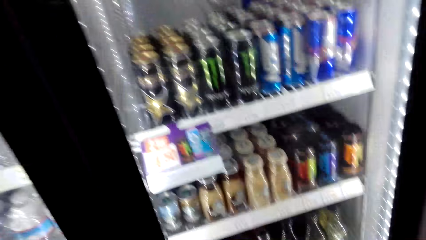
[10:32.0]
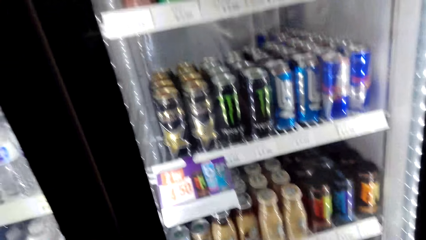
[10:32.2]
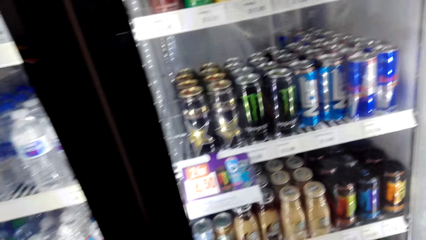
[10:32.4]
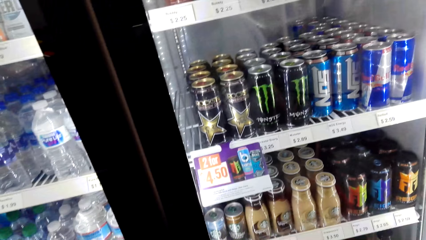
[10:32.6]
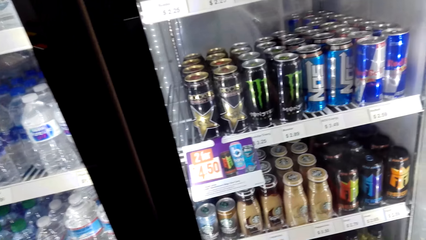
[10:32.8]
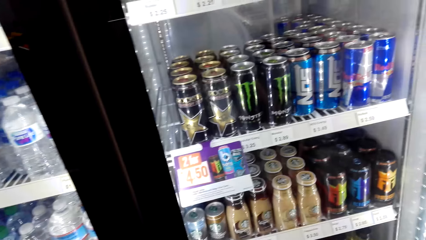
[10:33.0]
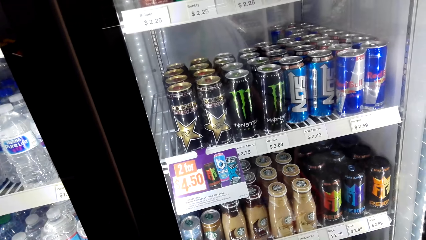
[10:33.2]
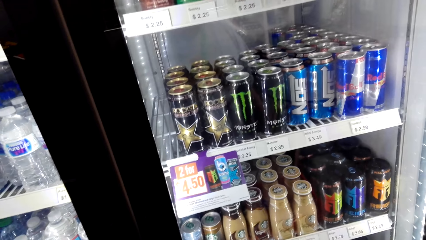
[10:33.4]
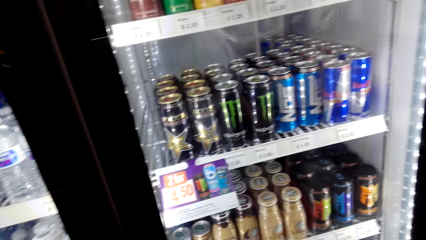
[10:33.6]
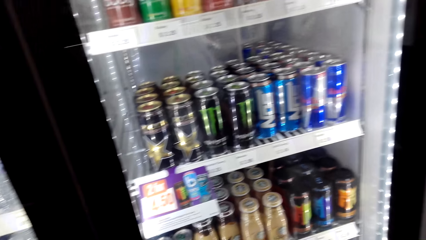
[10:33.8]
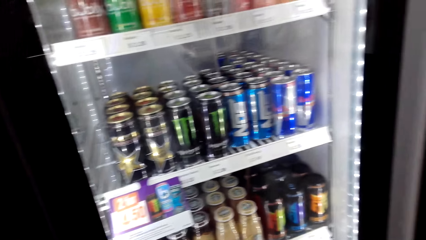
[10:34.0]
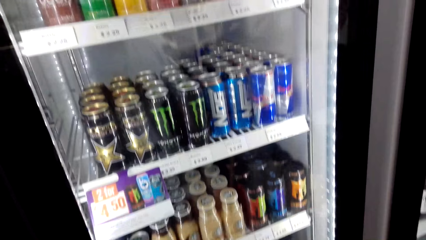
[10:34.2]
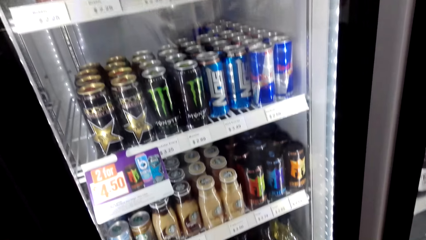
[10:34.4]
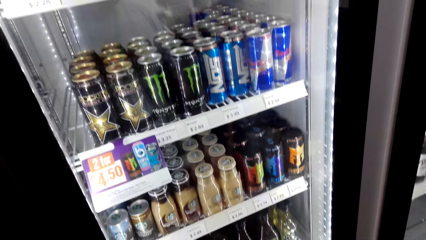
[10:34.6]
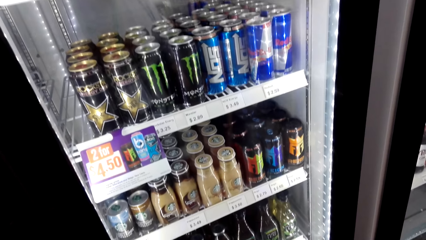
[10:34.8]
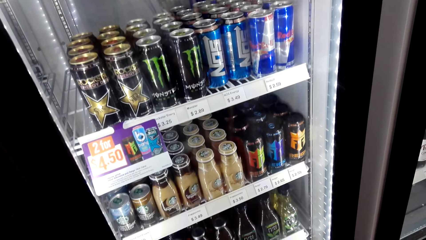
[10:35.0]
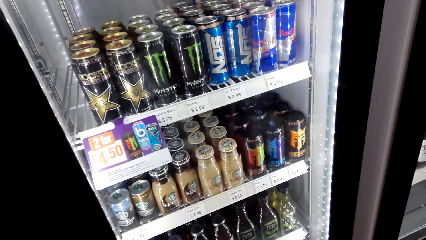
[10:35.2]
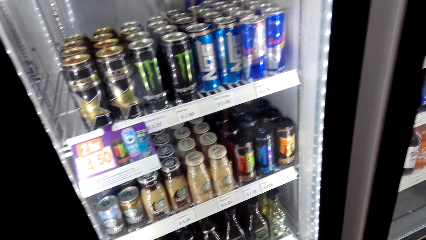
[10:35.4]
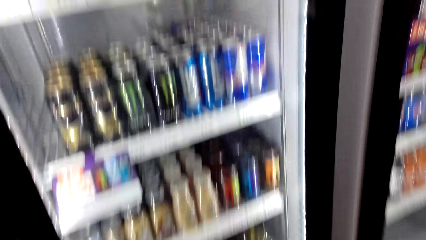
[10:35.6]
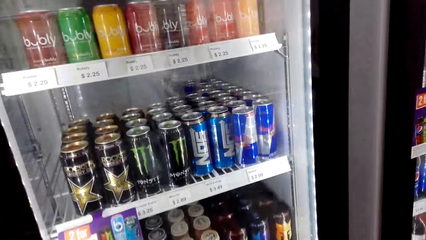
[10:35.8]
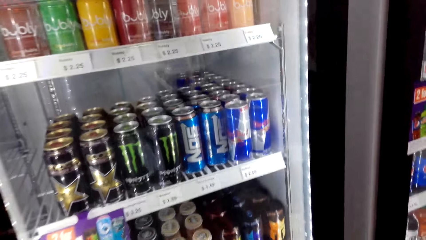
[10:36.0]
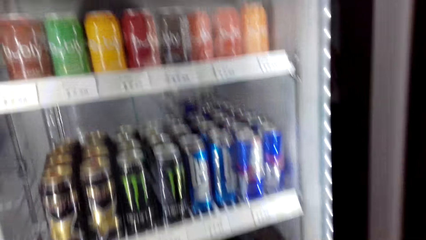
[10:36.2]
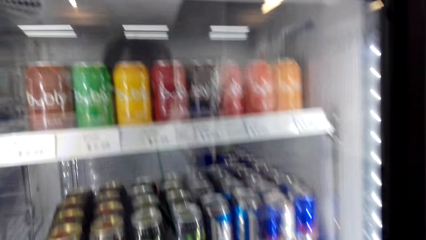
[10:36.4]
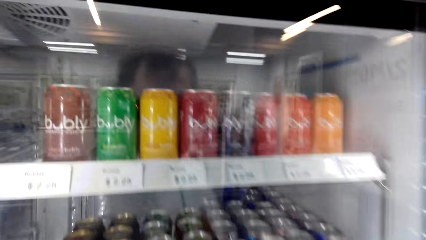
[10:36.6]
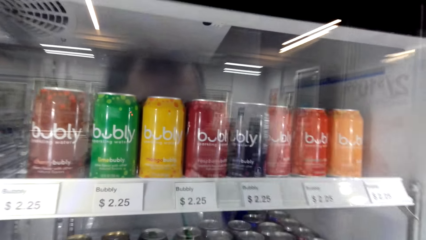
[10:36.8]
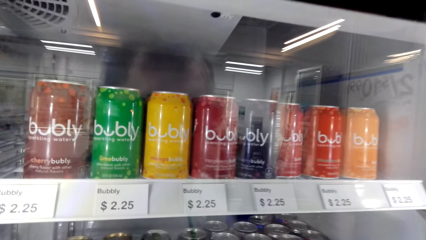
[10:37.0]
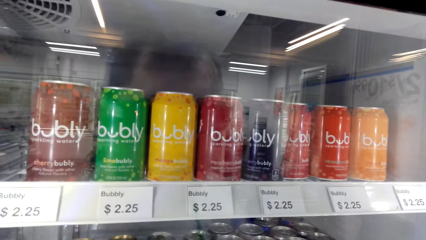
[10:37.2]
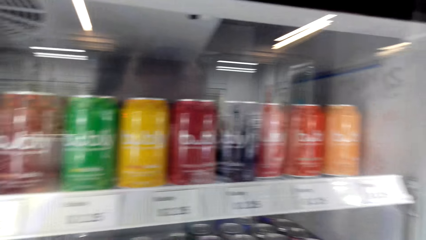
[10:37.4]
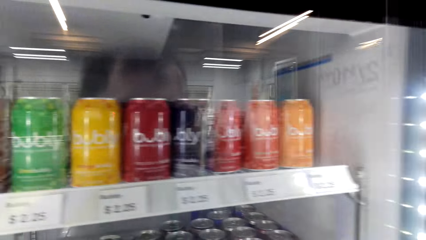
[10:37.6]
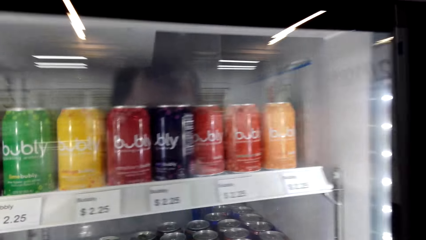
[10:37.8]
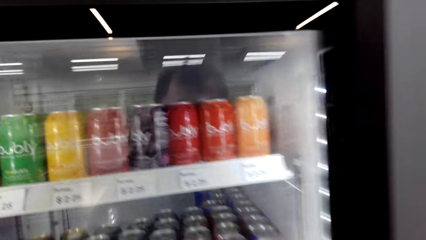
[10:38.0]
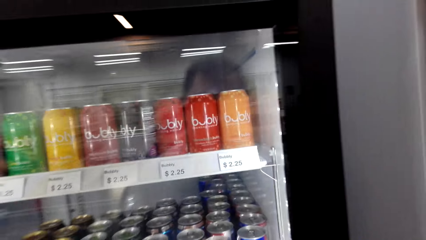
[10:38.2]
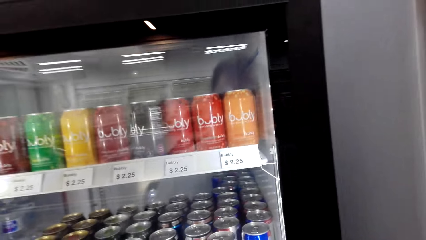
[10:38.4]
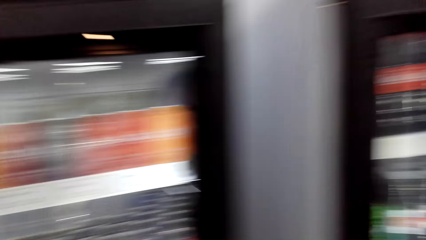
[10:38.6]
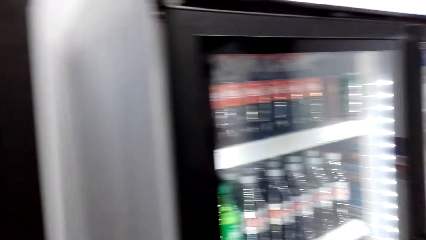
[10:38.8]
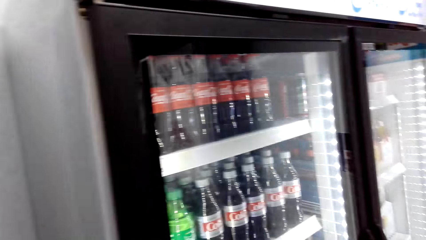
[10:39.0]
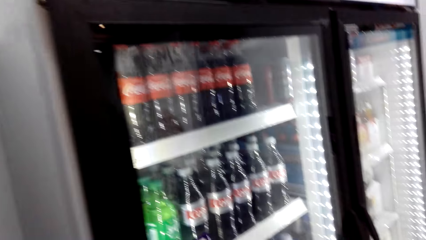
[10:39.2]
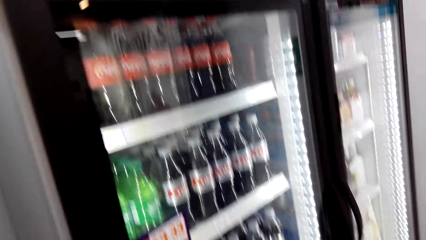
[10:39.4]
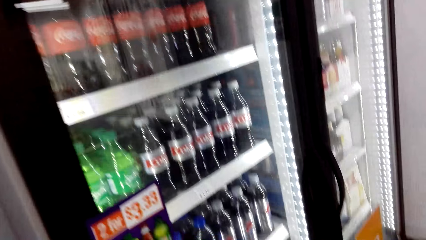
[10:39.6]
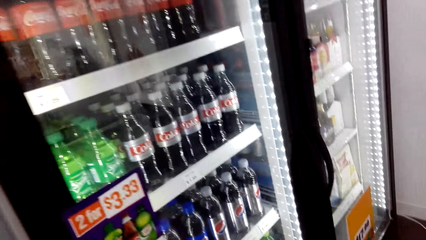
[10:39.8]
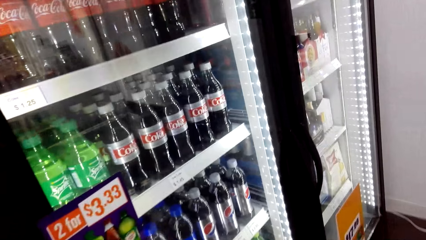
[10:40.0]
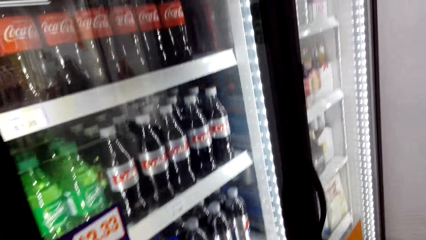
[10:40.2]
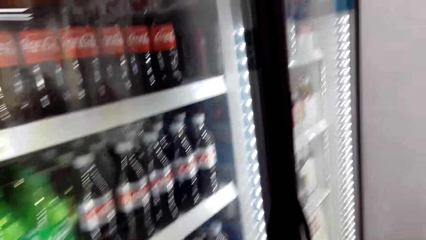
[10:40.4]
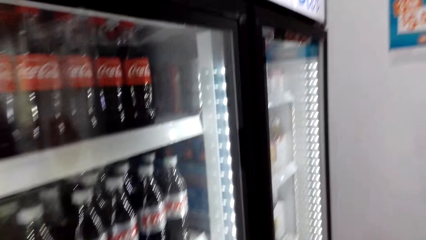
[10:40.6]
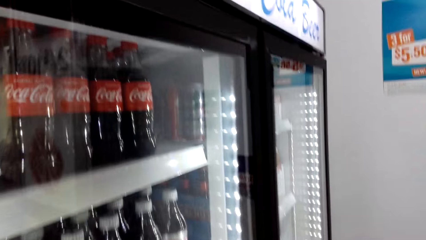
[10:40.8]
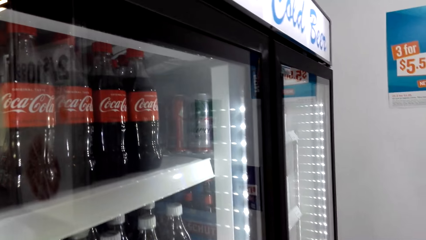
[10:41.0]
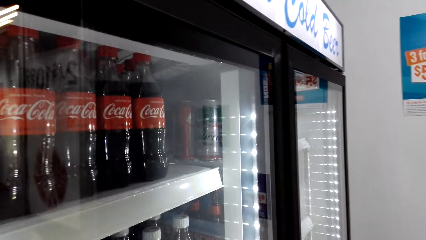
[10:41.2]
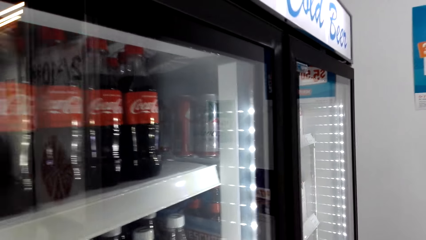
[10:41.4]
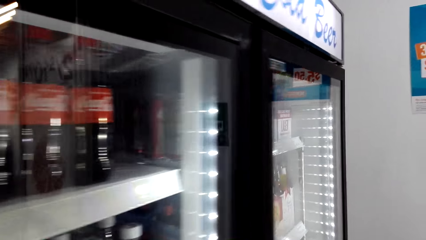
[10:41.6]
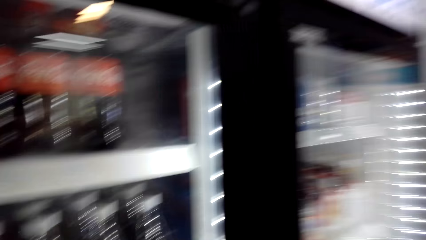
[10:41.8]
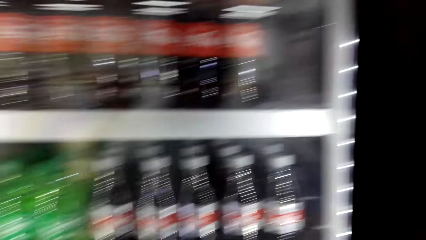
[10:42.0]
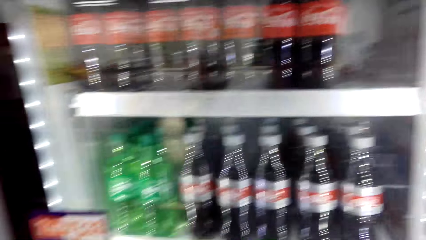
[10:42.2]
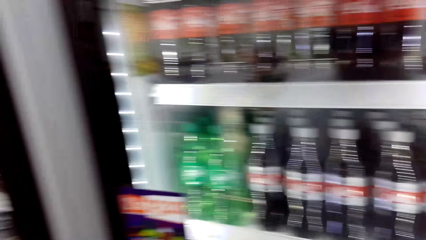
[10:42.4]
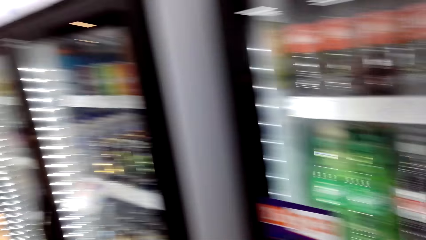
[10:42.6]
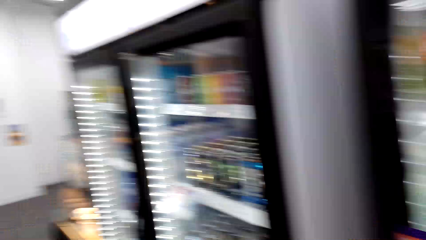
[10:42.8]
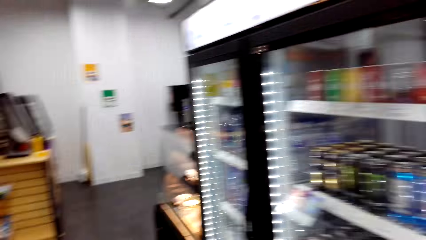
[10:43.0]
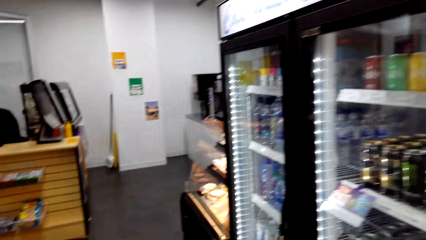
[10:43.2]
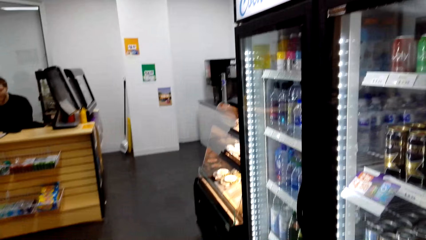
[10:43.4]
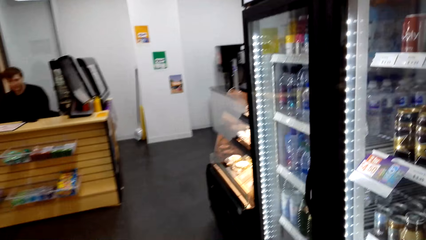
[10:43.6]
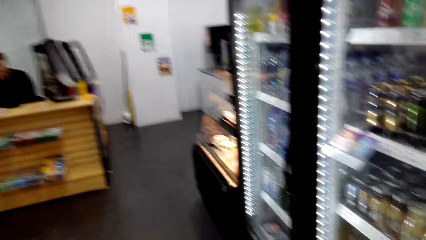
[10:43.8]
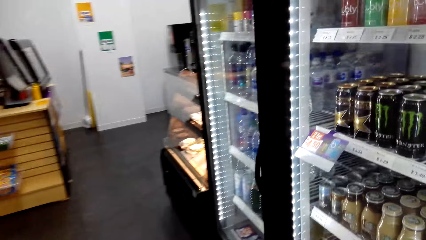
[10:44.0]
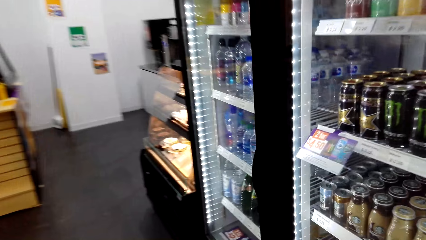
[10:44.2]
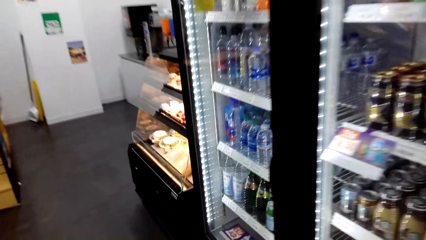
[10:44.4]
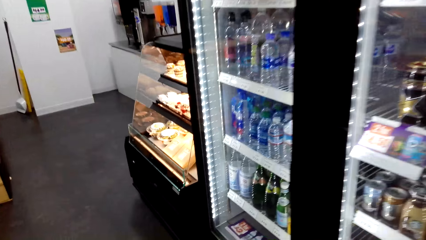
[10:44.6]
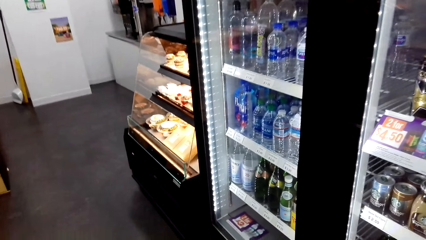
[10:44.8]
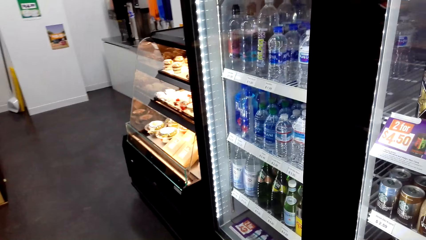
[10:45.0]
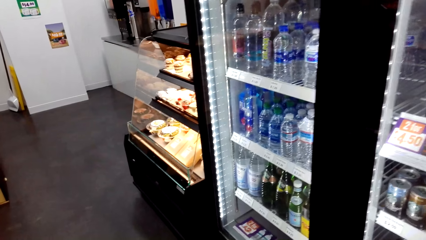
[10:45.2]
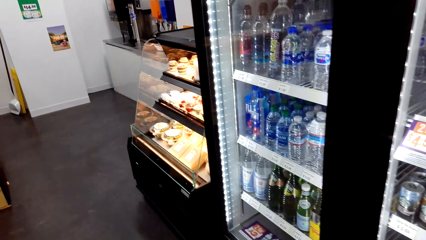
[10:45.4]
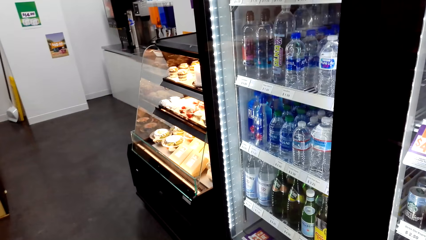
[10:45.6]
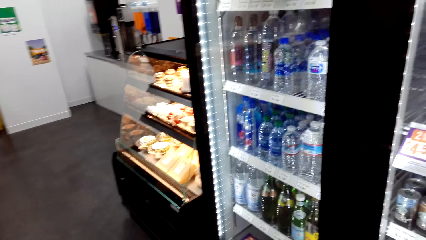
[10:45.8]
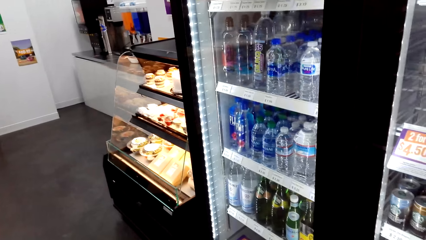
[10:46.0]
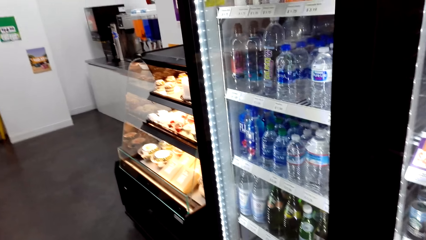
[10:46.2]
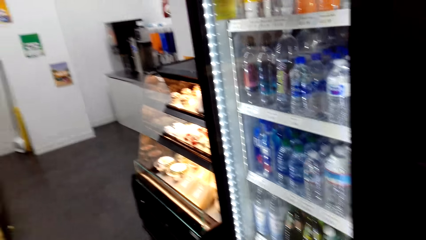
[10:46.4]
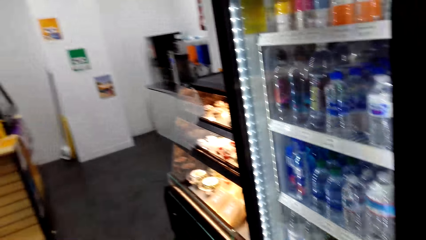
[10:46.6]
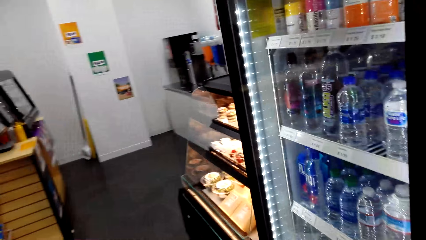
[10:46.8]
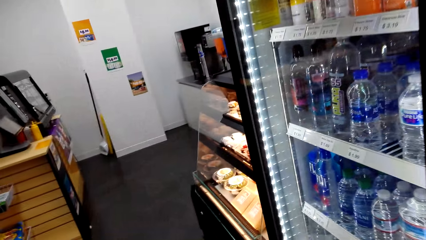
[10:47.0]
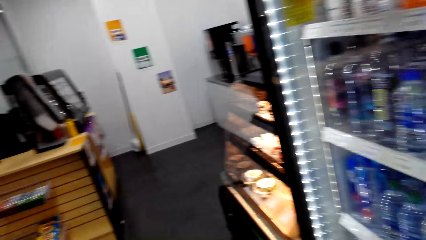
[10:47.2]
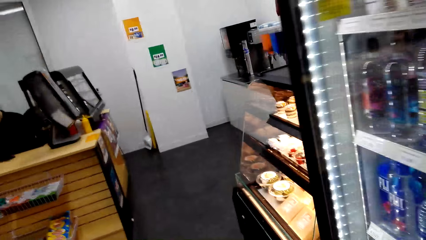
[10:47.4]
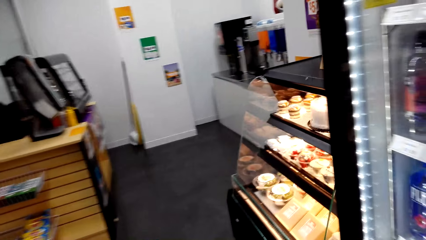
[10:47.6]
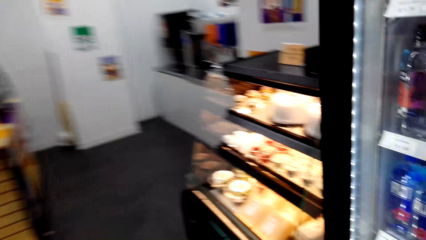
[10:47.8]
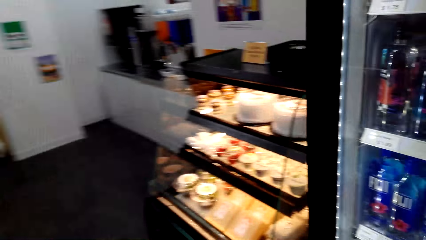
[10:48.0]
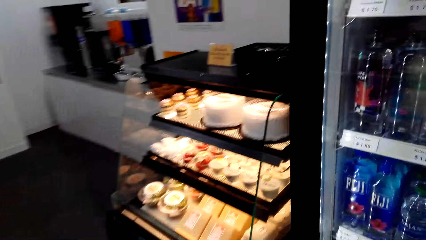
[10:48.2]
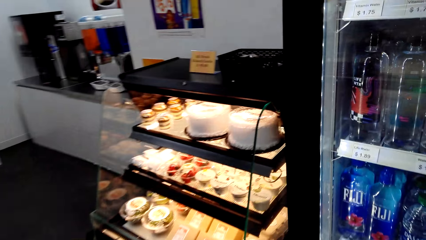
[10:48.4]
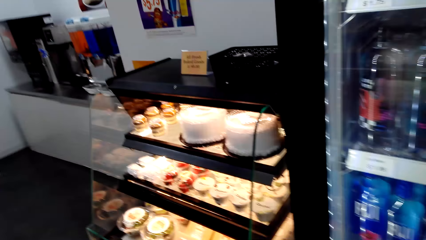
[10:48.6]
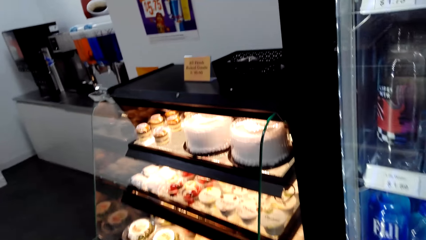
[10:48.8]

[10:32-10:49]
The camera wearer looks around the fridge.
